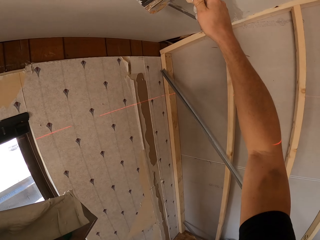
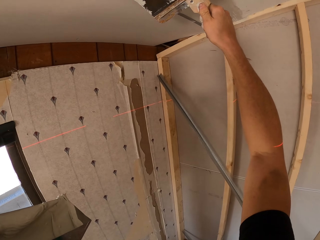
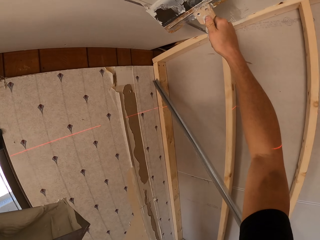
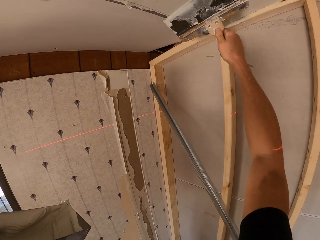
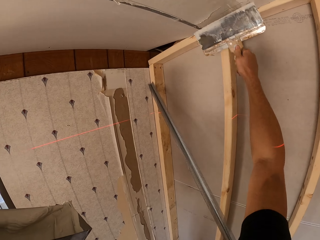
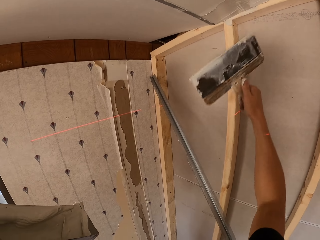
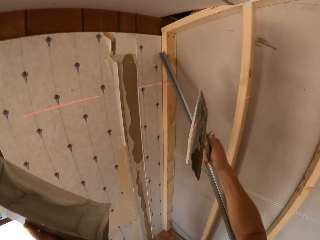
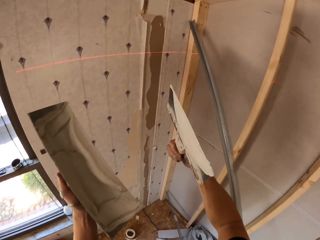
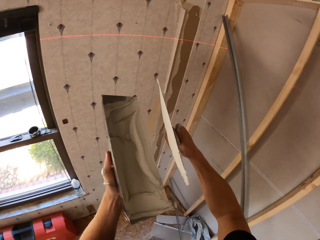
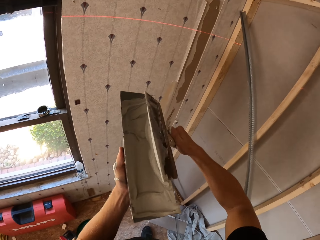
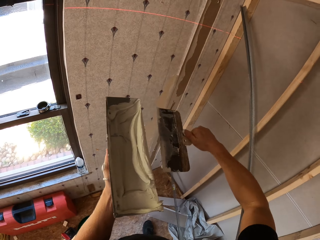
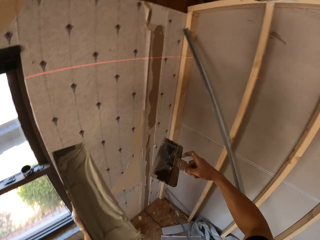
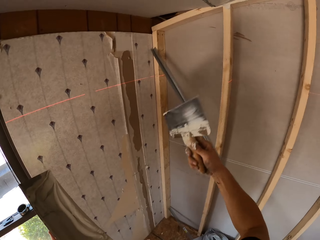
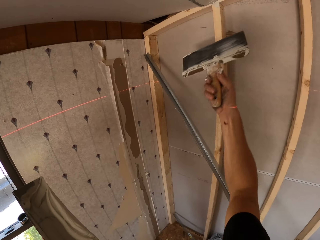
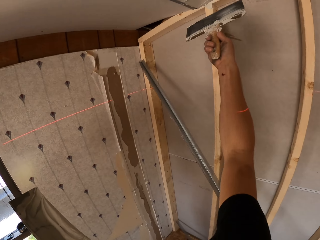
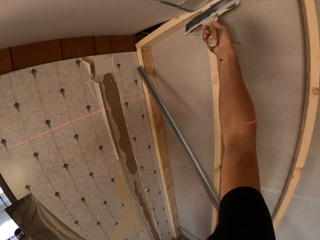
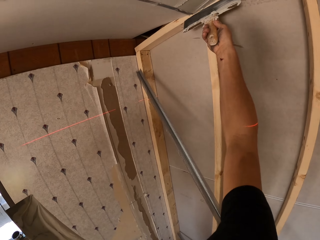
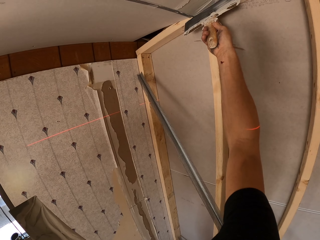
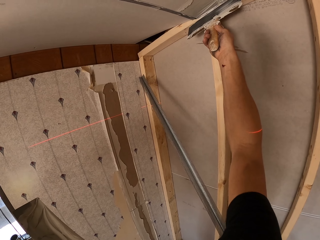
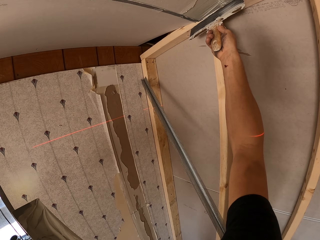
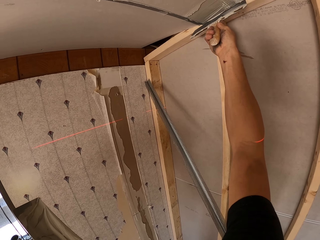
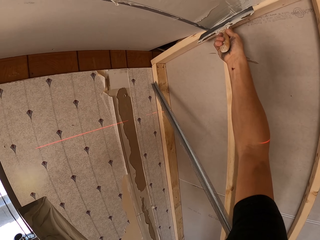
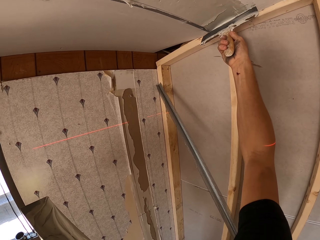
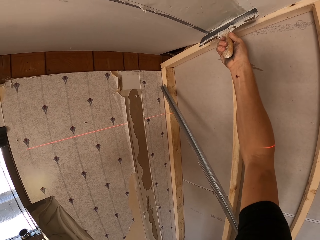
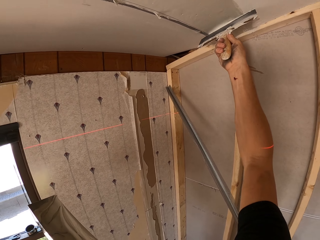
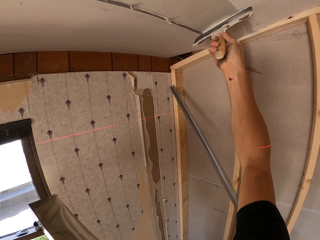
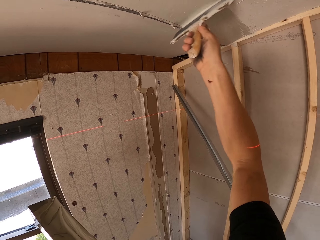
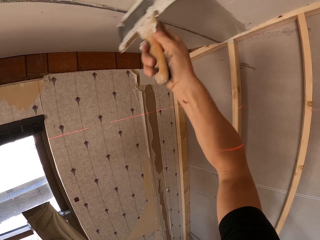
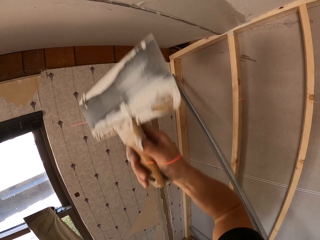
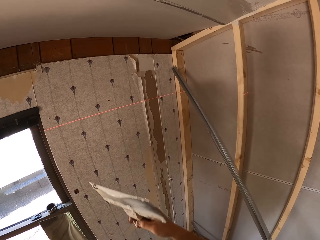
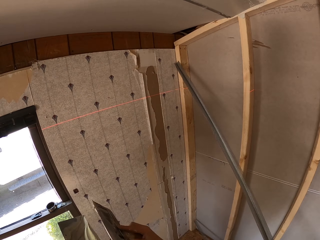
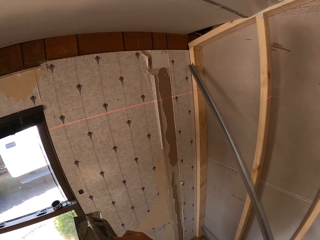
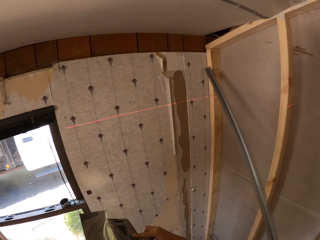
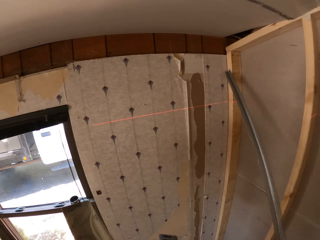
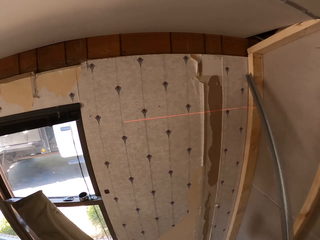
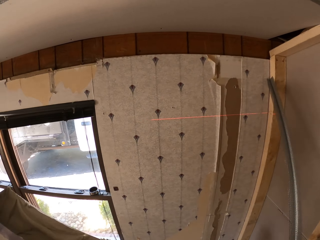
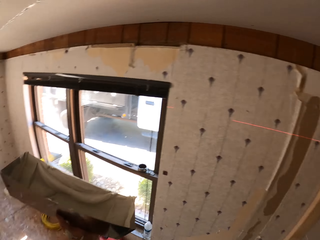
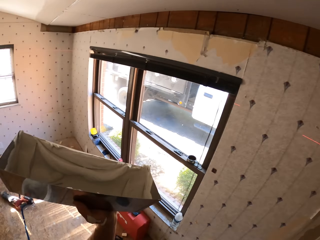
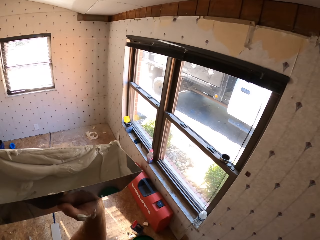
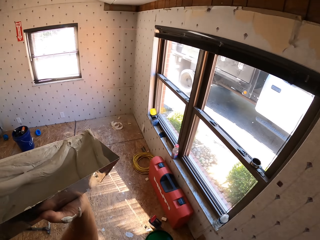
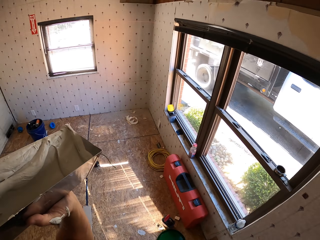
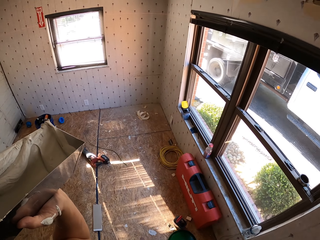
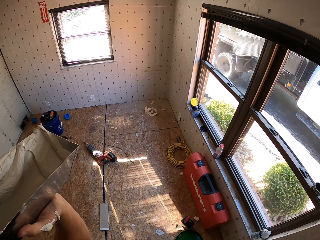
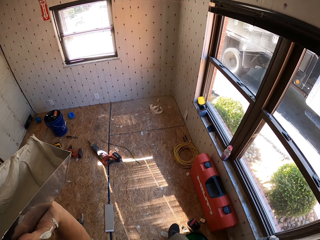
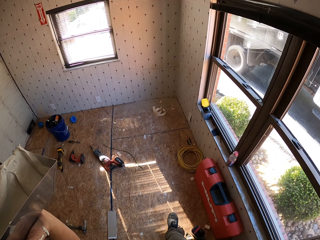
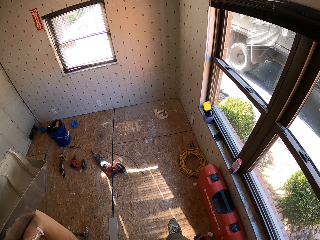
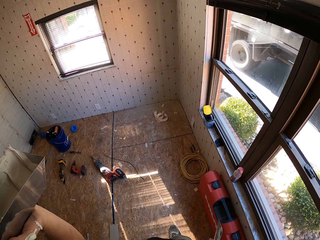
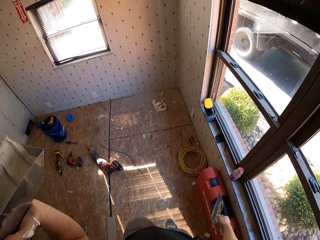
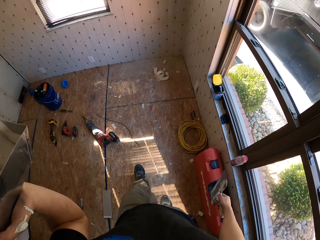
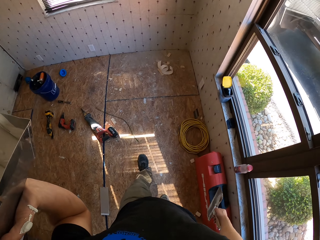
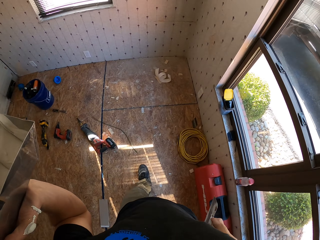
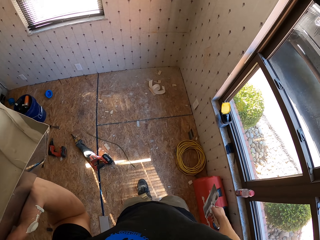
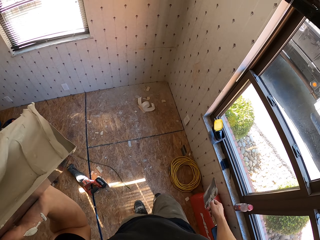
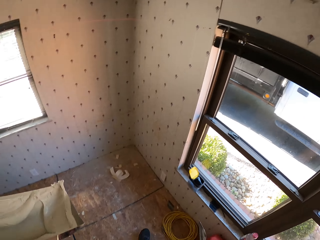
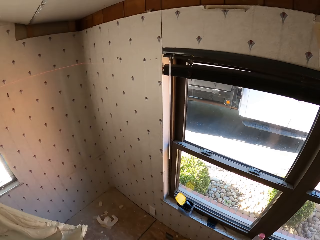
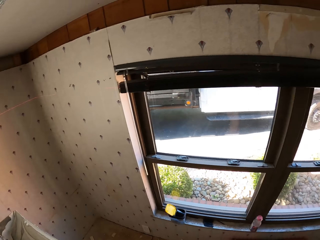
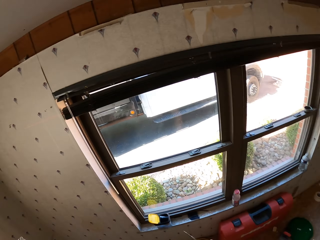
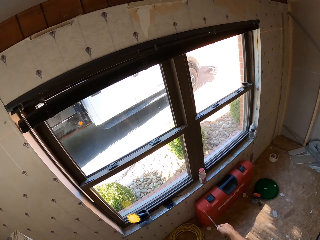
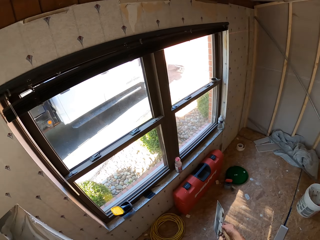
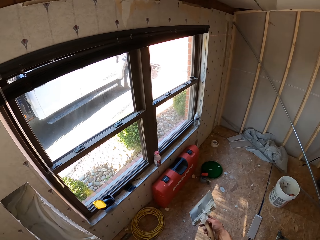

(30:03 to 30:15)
The camera wearer wipes the paint on the paint container. They paint on the ceiling board. They wipe the paint on the paint container. They walk to the other side of the room.

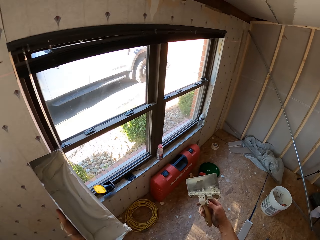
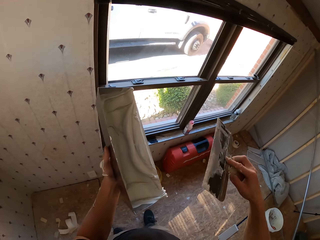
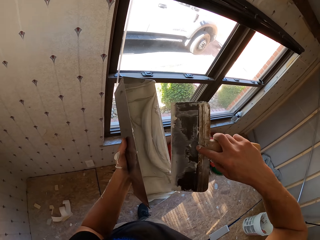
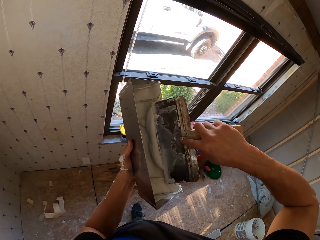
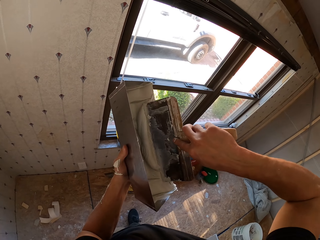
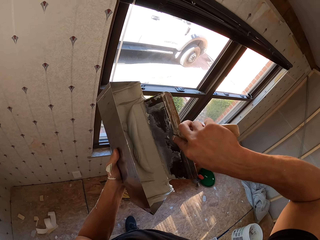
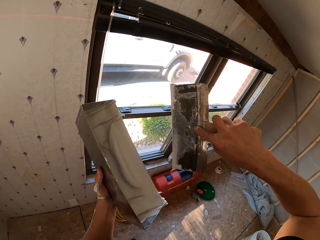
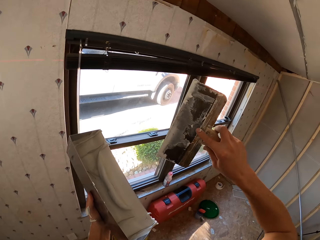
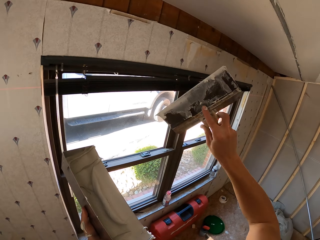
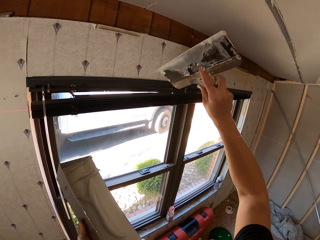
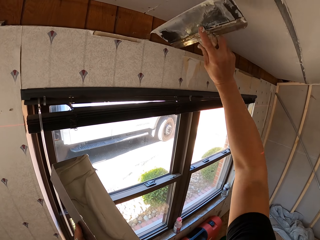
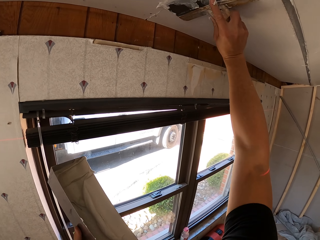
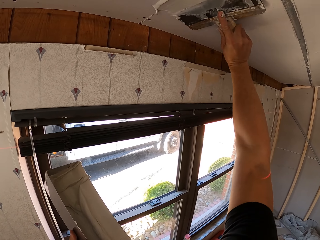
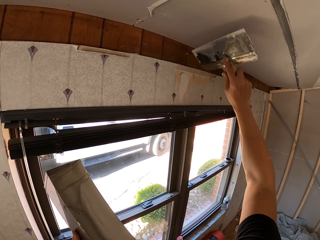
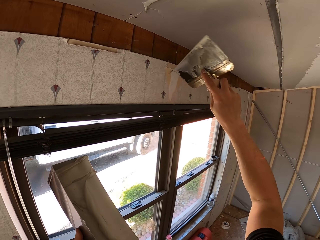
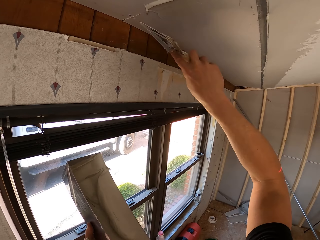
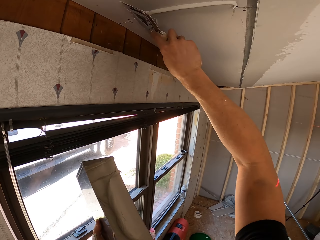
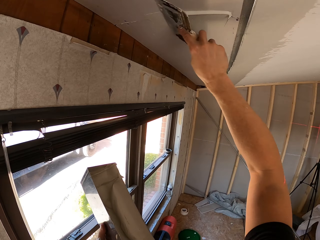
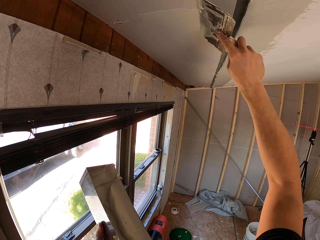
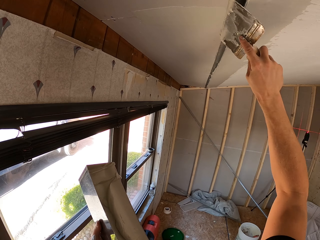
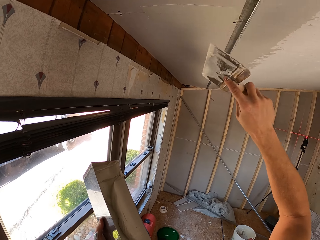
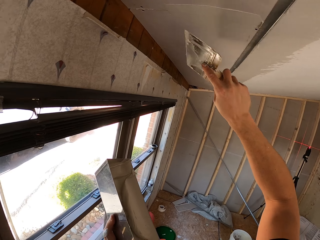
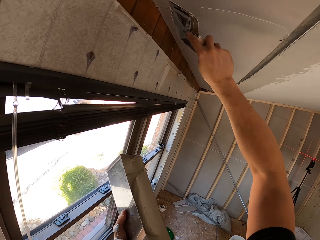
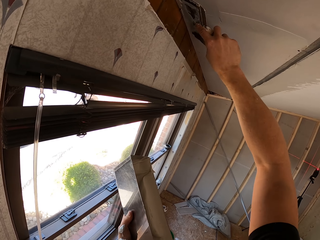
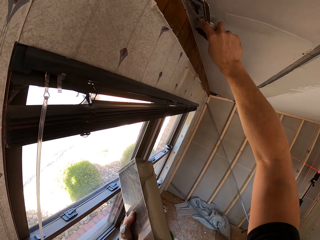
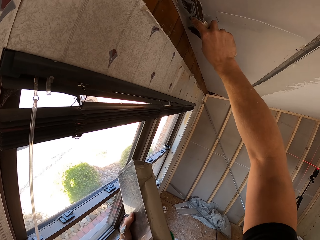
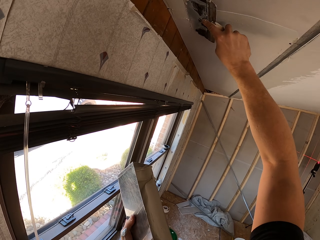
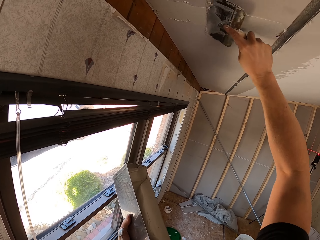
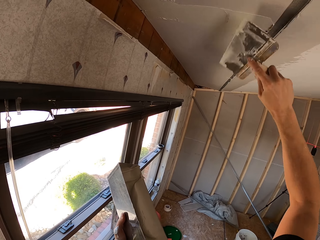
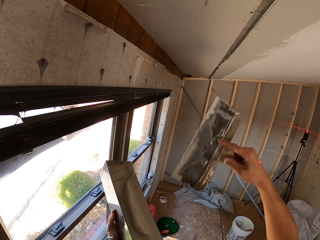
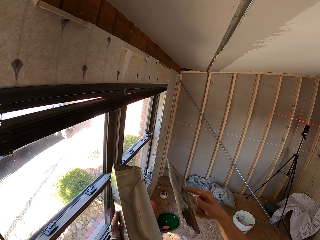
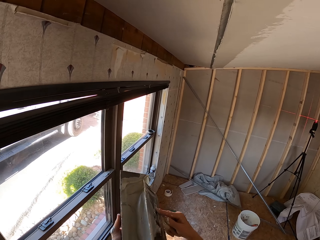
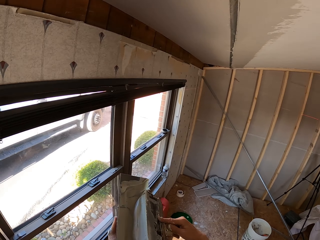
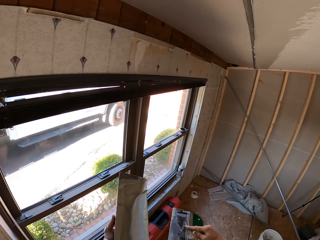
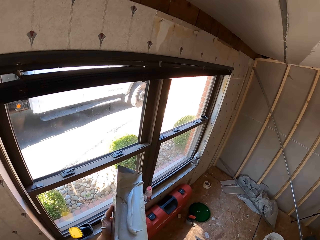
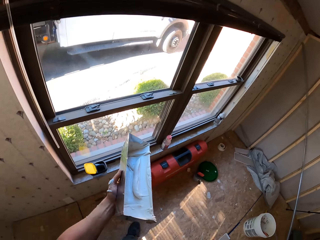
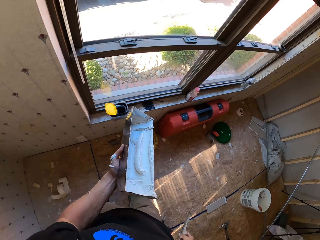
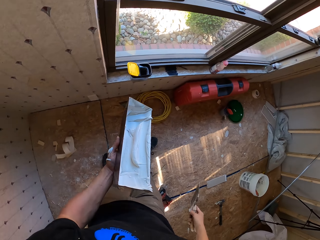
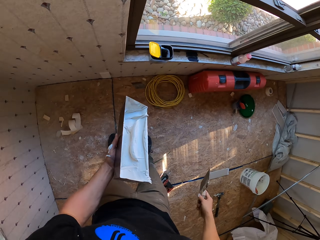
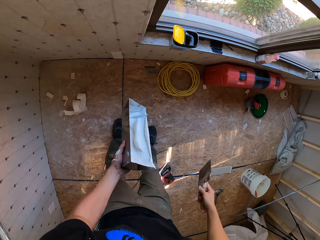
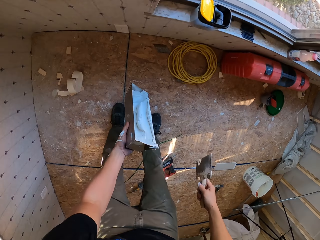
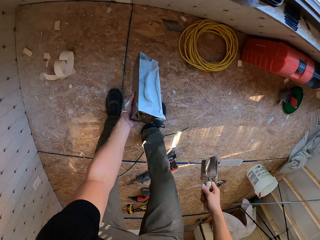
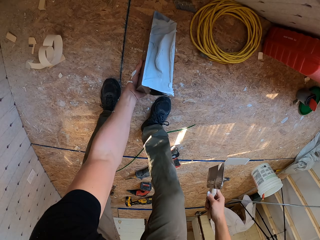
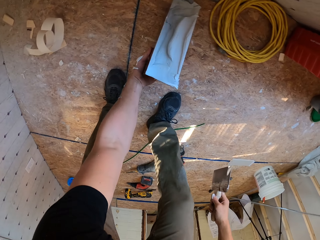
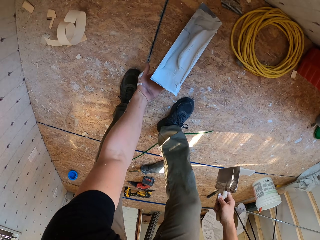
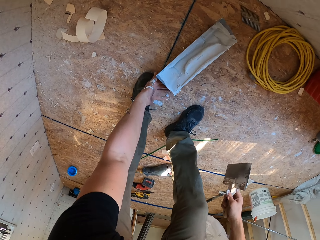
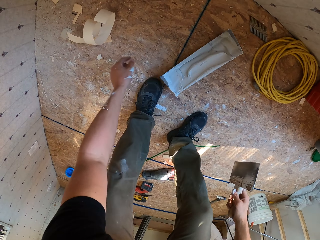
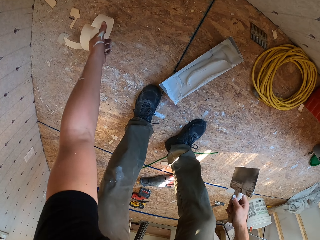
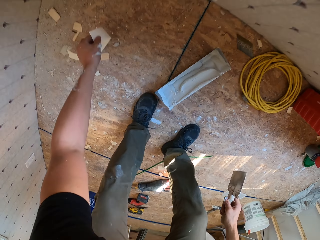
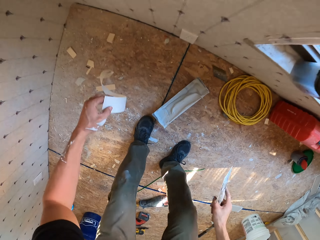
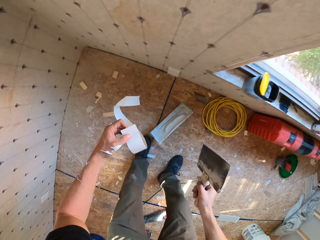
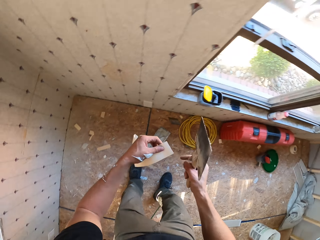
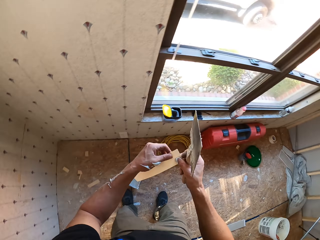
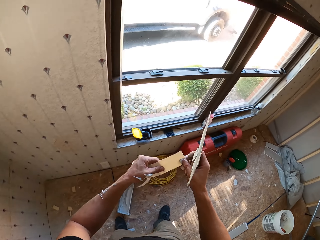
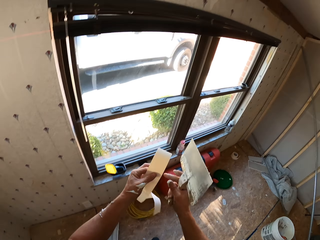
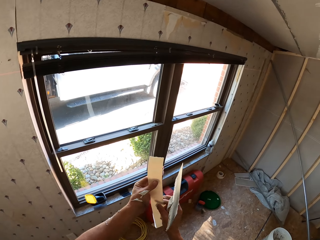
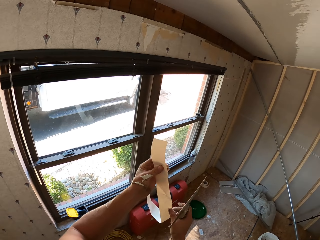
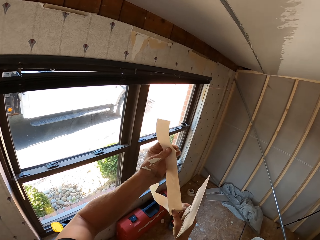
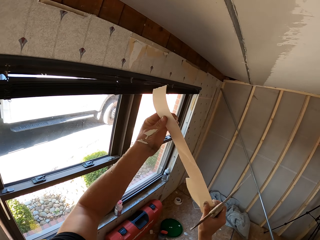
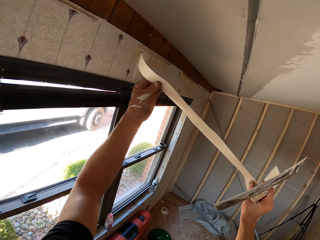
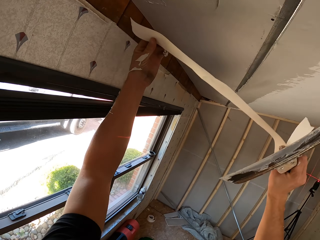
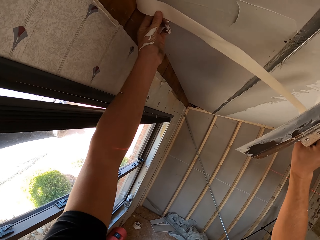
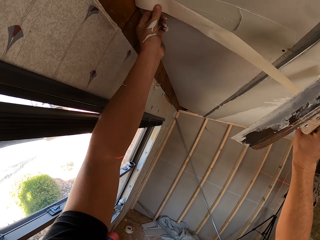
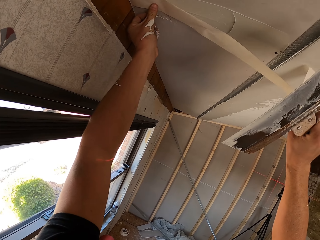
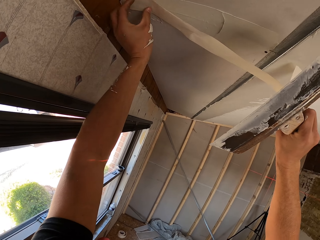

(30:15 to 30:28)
The camera wearer wipes the paint on the paint container. They paint on the ceiling board. They wipe the paint on the paint container. They place the paint container on the floor. They pick up paper from the floor.
